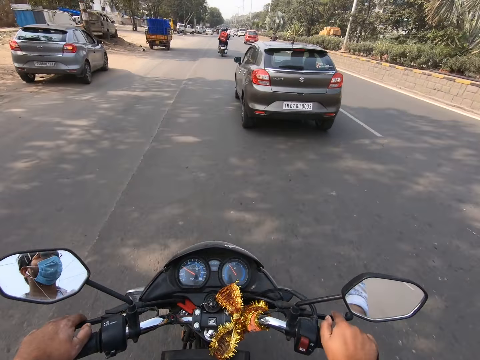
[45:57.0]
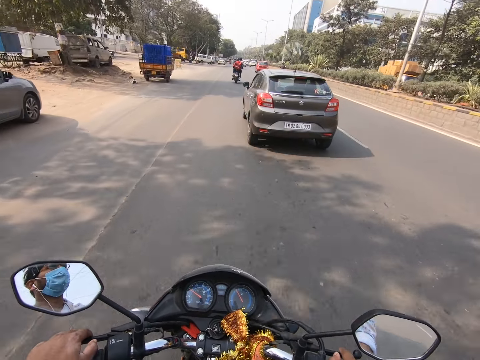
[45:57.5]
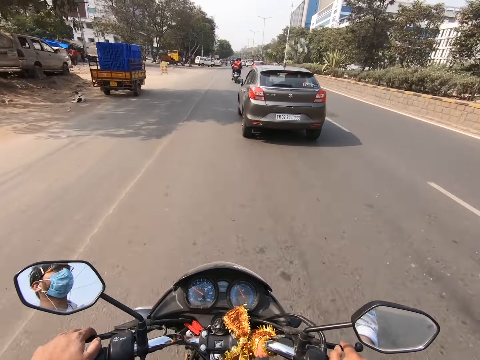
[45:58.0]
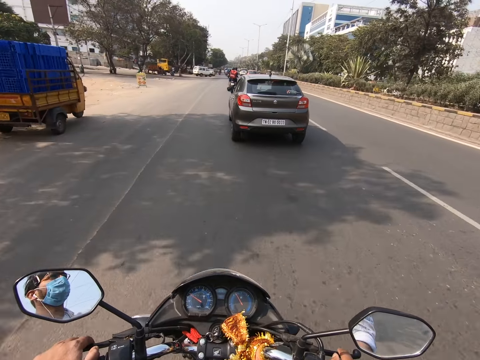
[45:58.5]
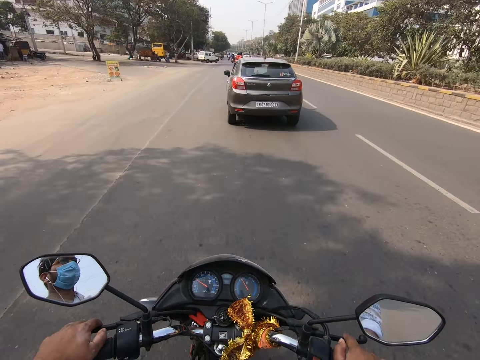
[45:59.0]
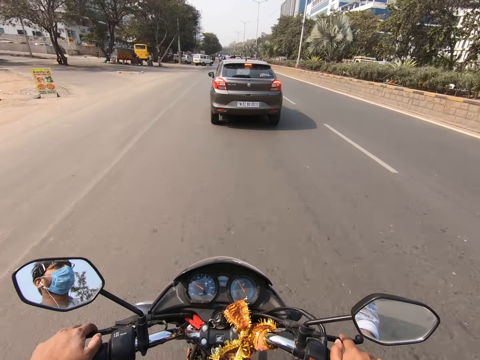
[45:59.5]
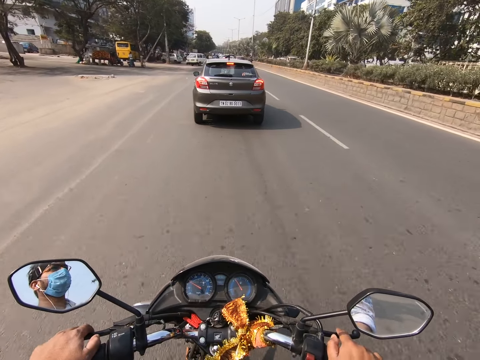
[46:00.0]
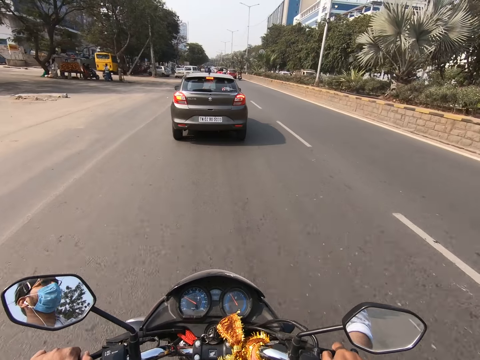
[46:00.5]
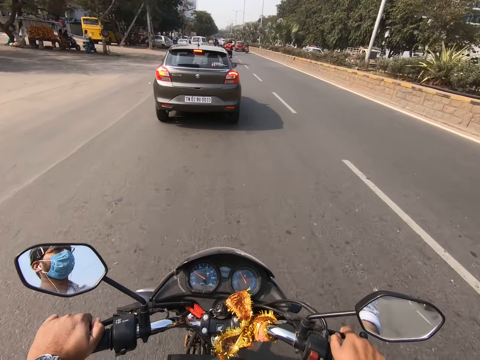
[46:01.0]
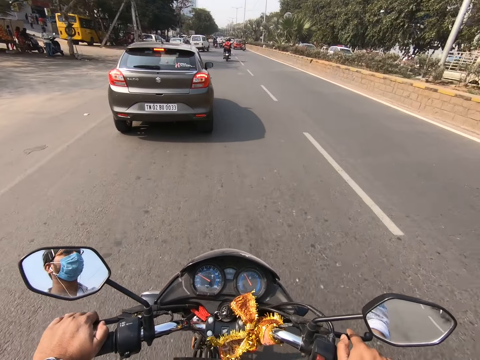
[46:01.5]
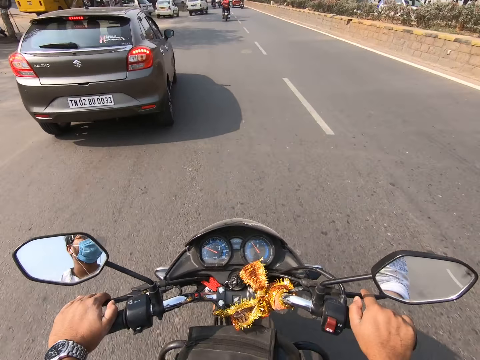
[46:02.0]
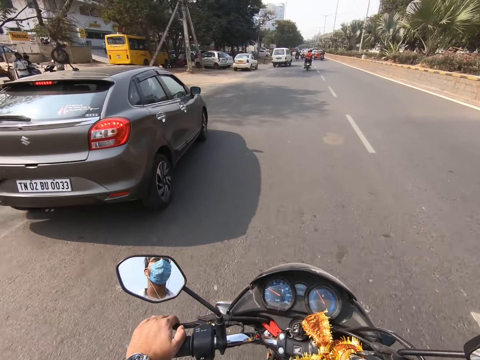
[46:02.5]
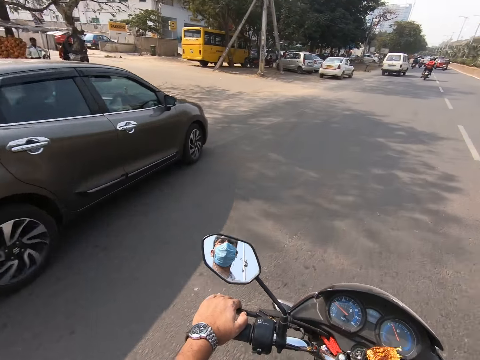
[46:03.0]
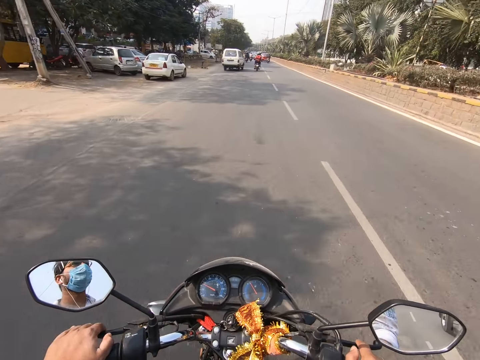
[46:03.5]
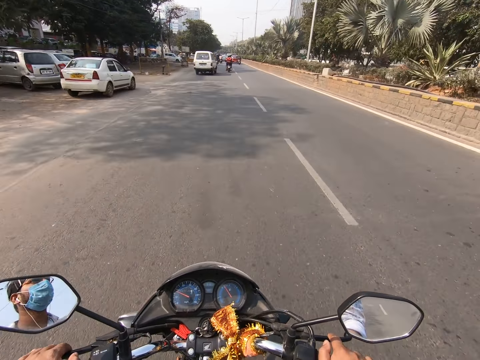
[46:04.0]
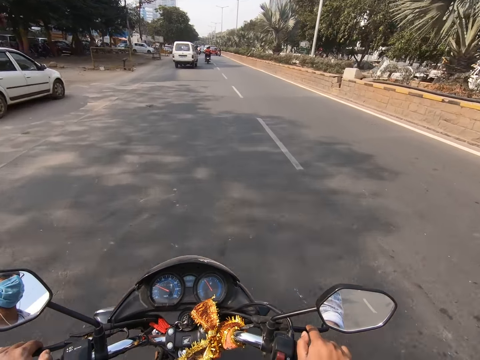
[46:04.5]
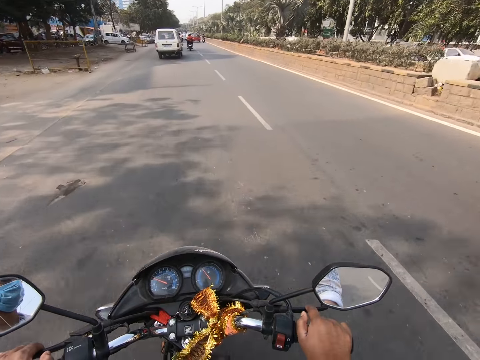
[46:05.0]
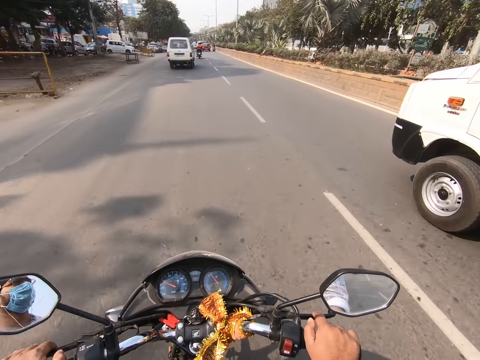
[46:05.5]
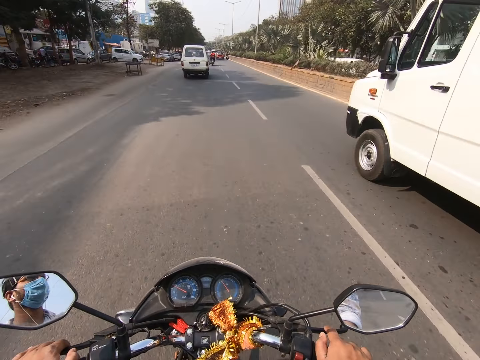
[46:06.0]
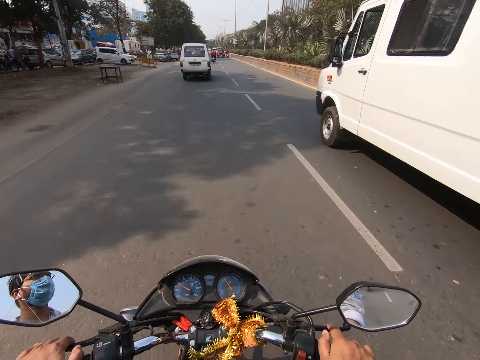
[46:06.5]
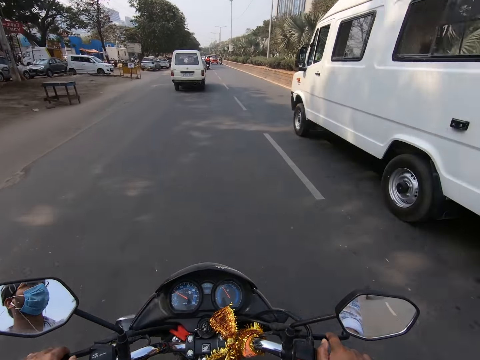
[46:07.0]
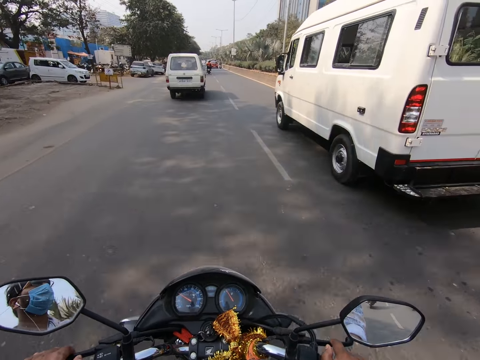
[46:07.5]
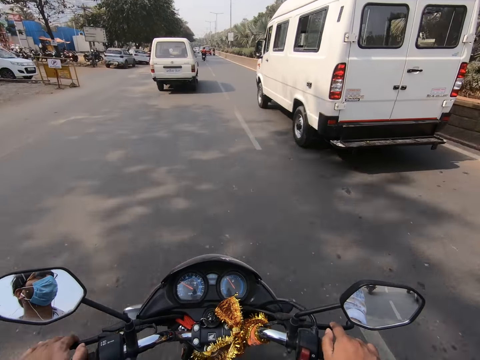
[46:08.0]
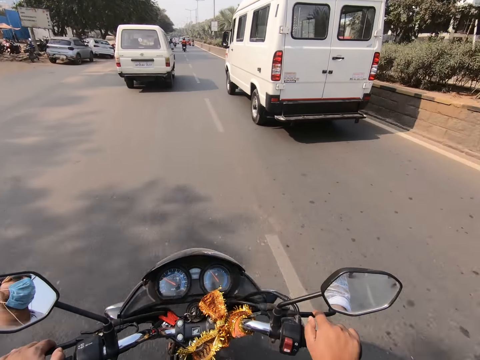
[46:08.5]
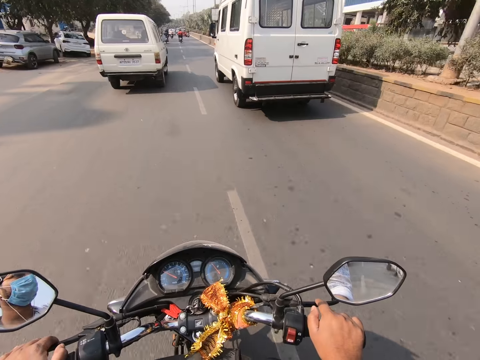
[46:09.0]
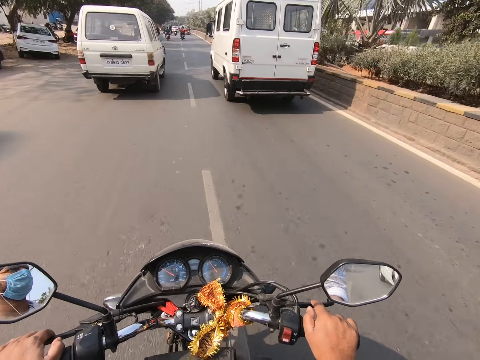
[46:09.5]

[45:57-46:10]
The camera wearer drives the motorcycle past the ash car. A white van drives past the camera wearer.

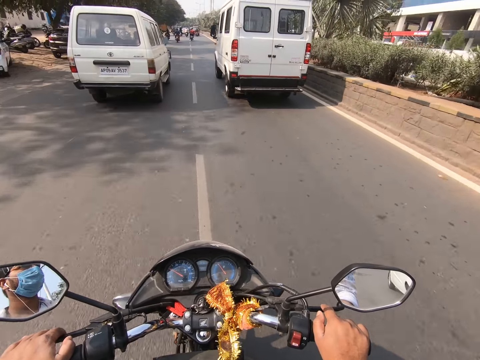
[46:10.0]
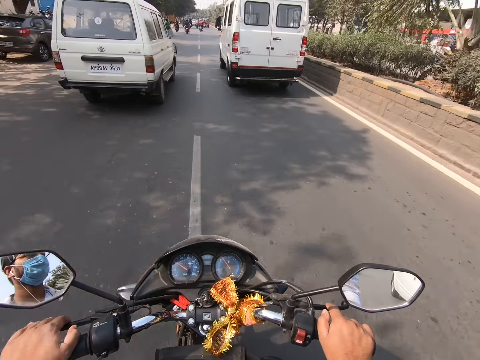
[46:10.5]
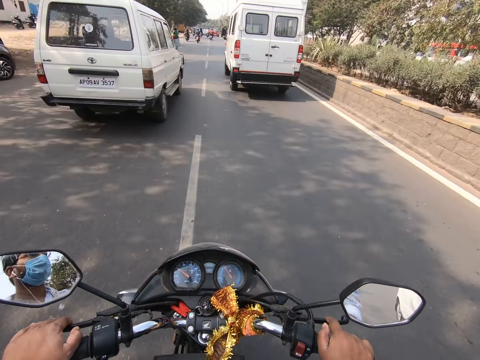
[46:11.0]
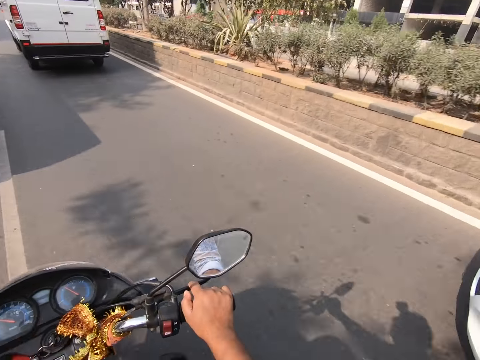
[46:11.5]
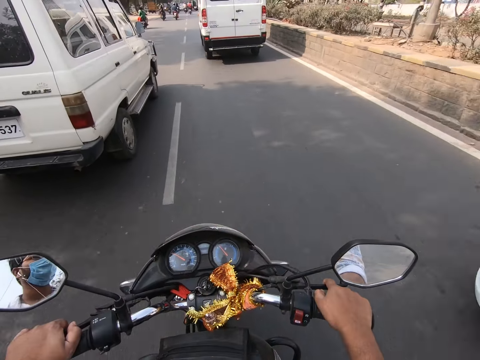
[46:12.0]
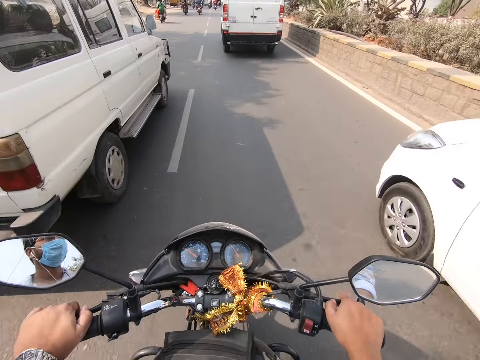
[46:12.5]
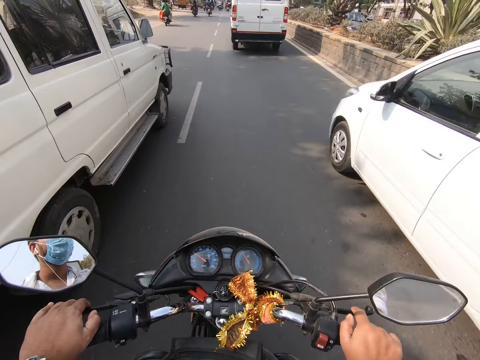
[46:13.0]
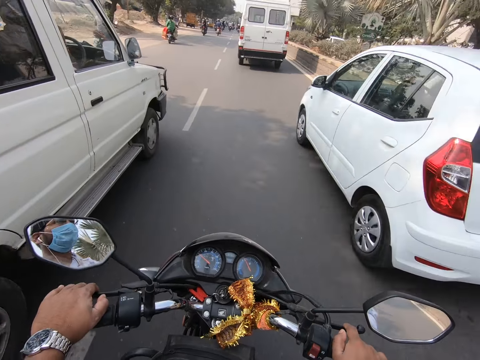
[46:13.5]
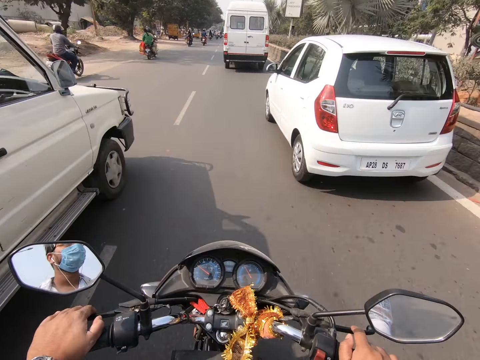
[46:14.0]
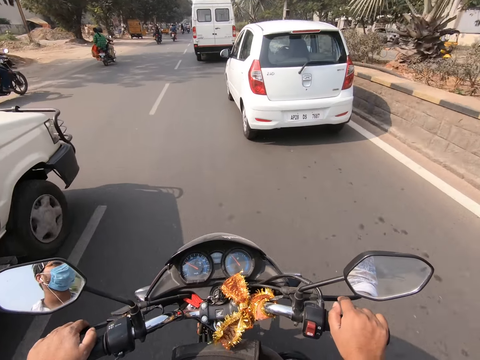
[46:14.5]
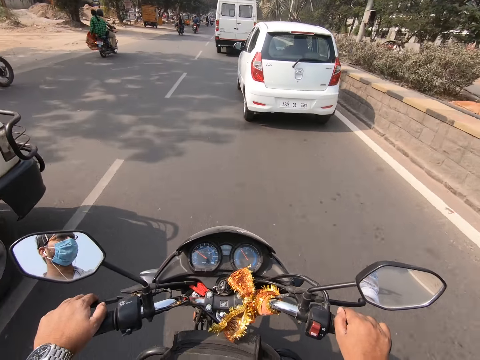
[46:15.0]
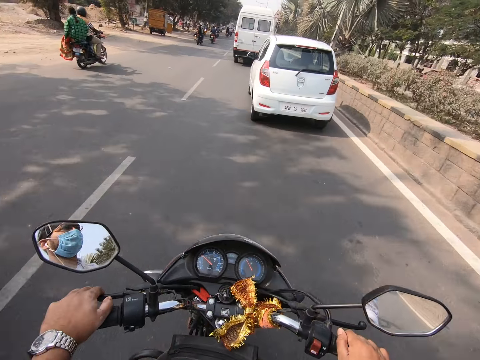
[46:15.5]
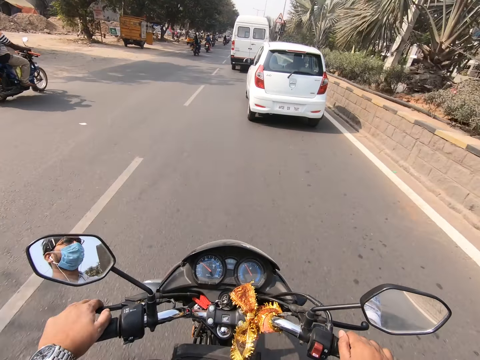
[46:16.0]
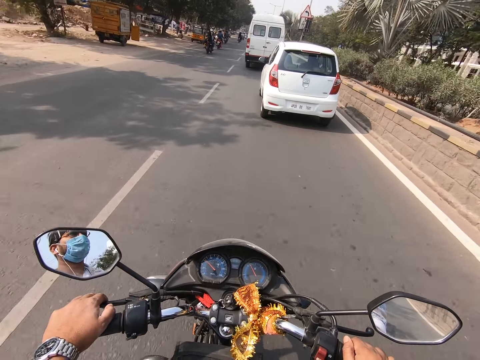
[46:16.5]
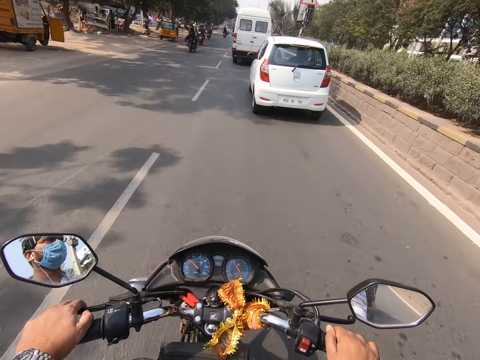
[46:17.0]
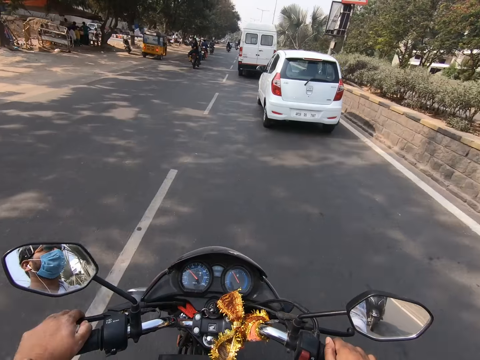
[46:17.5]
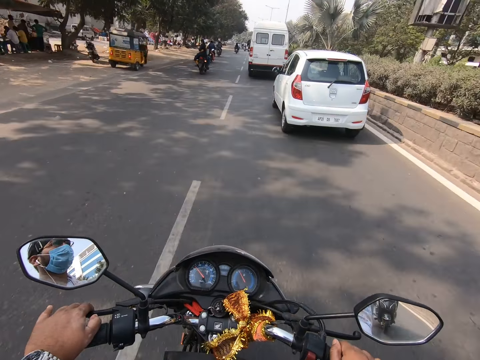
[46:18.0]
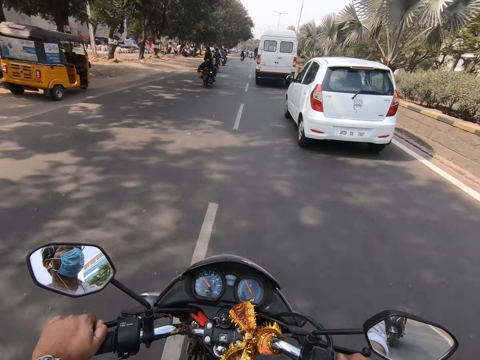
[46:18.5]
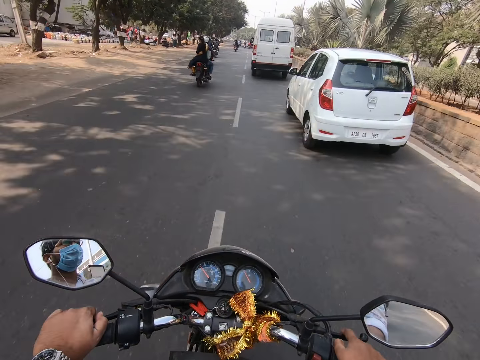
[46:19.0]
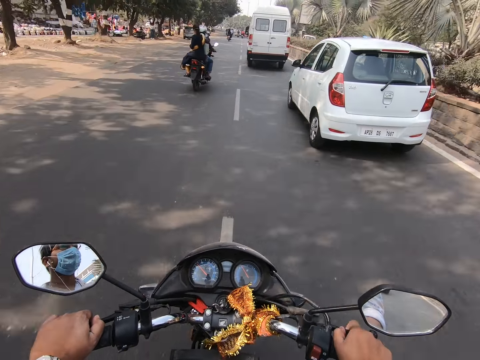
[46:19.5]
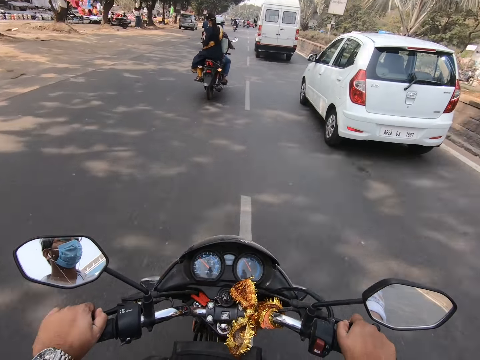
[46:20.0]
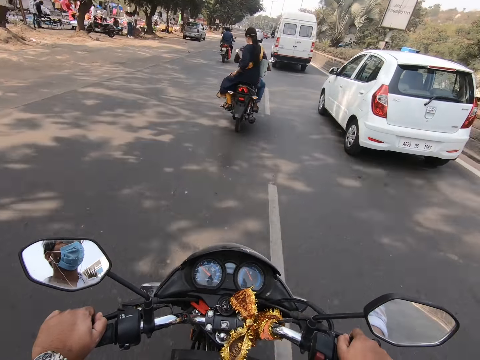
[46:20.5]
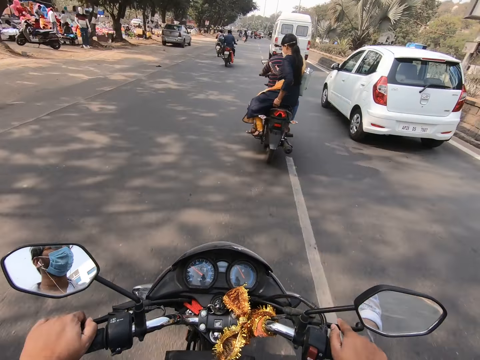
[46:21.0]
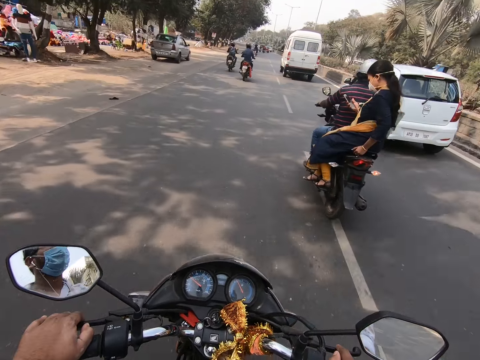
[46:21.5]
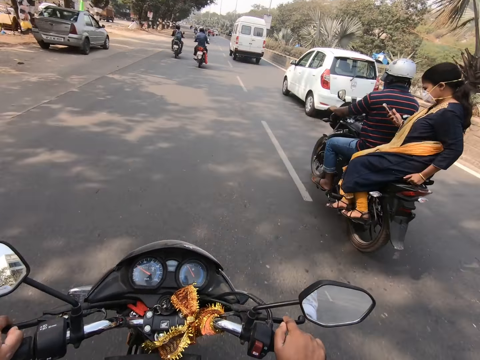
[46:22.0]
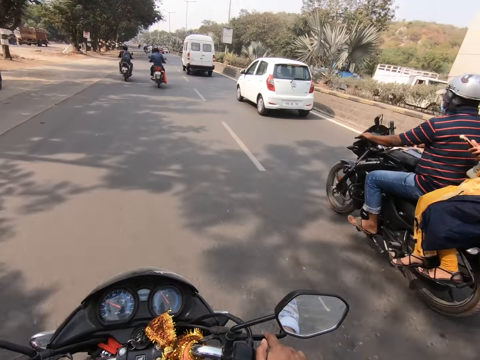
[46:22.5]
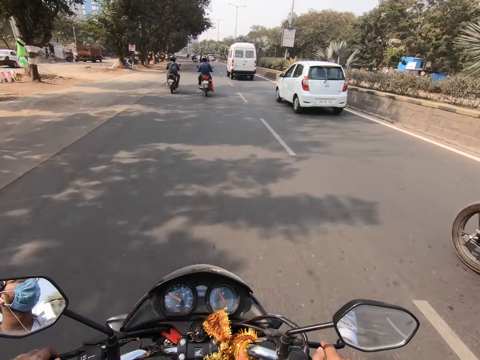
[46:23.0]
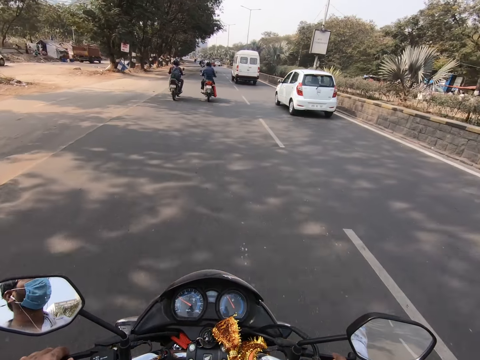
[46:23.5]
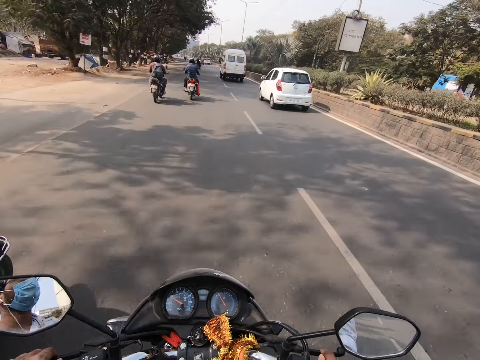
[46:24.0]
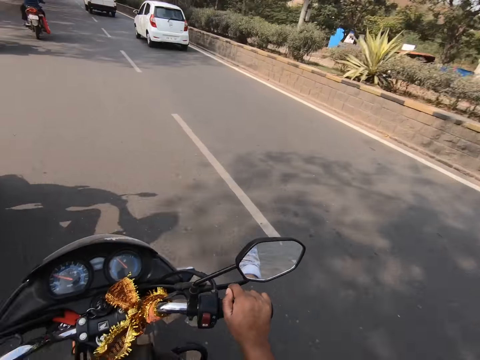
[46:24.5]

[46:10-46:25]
A white car drives past the camera wearer. The camera wearer drives the motorcycle past a white van. They drive the motorcycle past a motorcyclist.
